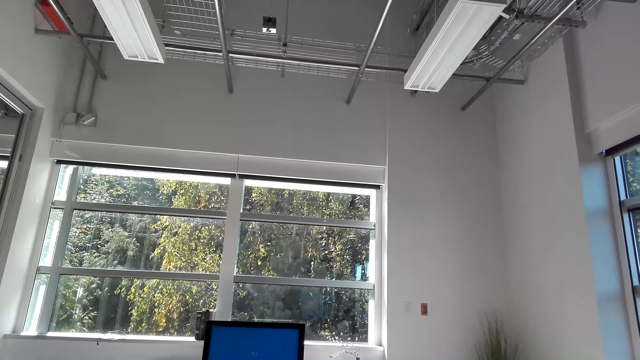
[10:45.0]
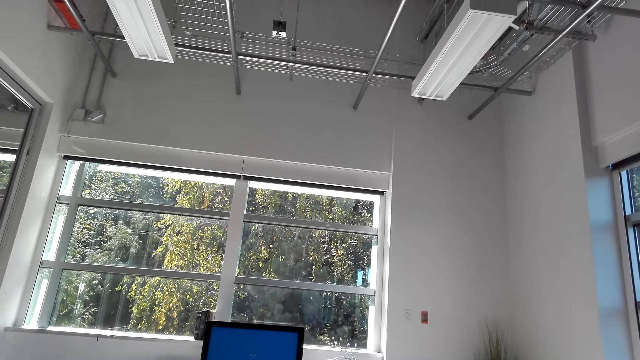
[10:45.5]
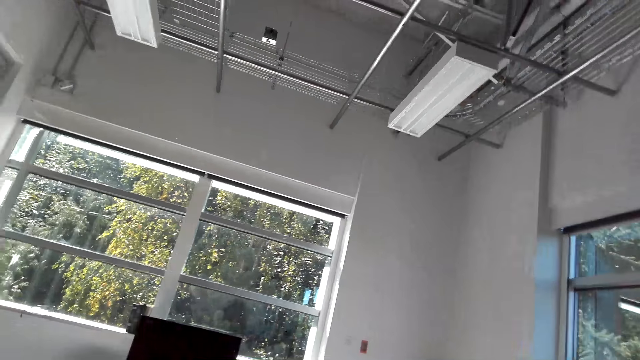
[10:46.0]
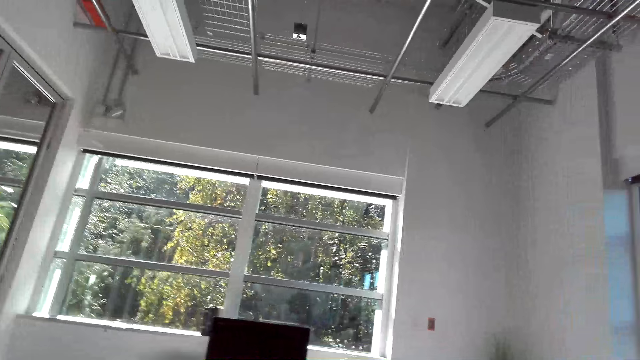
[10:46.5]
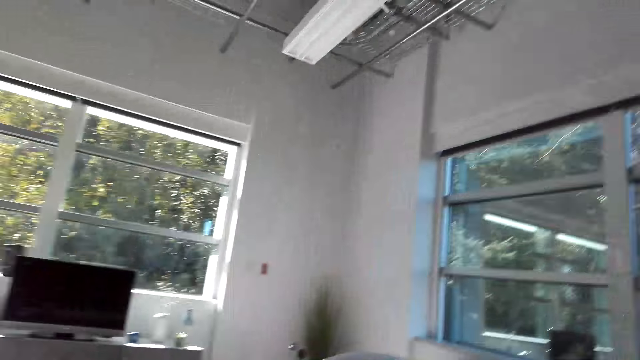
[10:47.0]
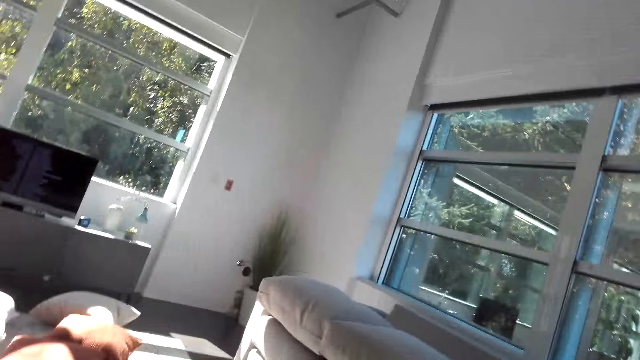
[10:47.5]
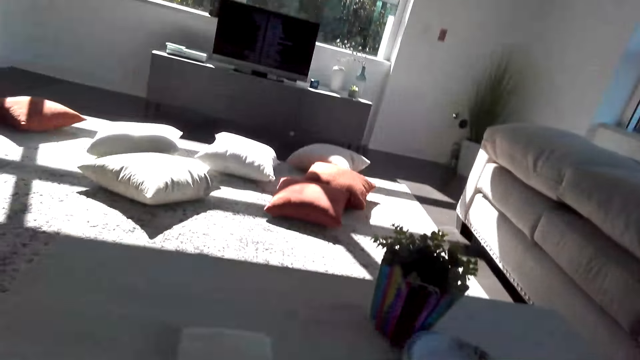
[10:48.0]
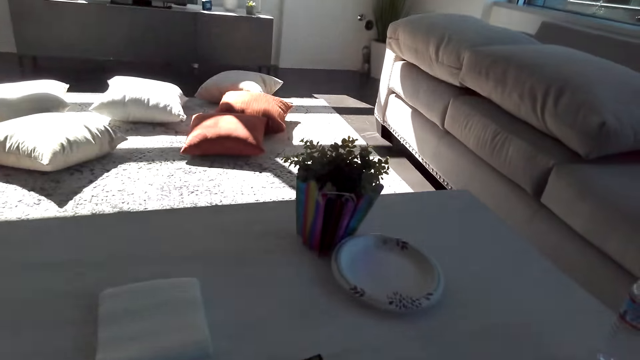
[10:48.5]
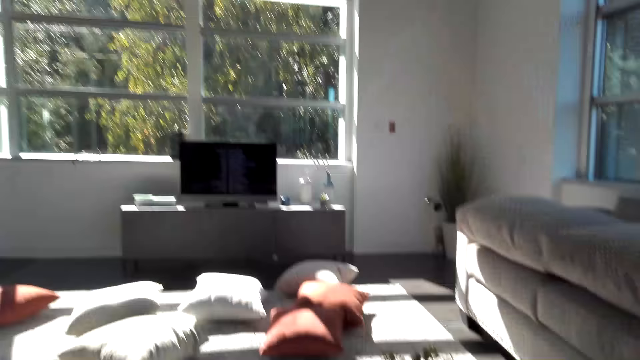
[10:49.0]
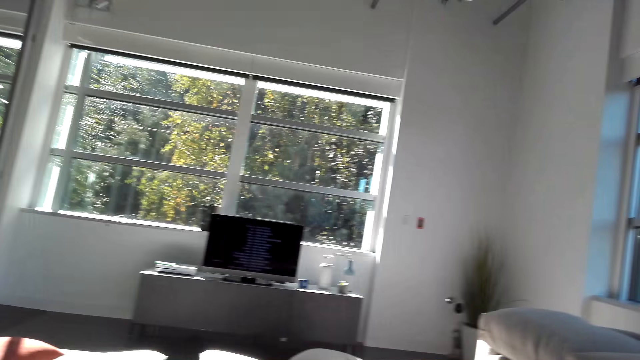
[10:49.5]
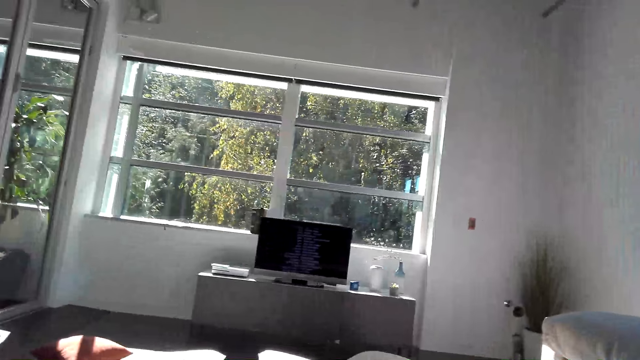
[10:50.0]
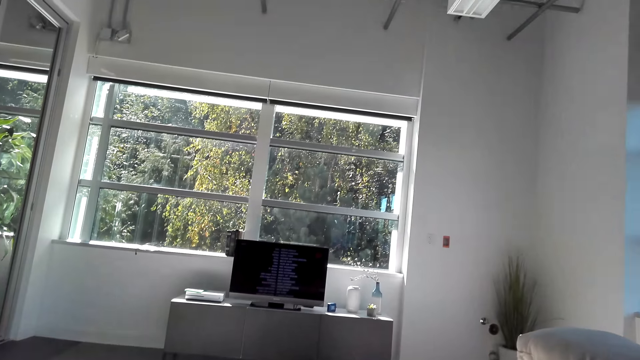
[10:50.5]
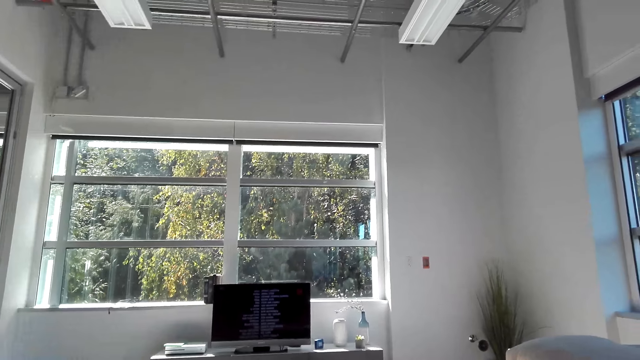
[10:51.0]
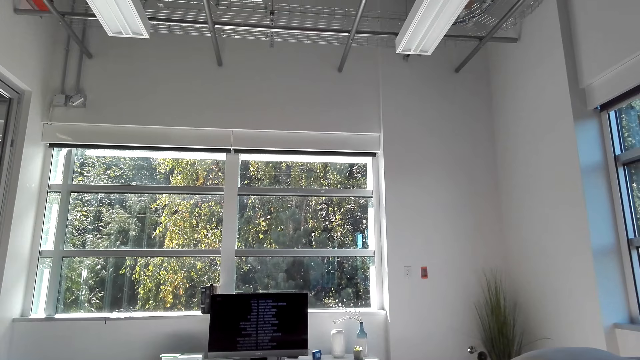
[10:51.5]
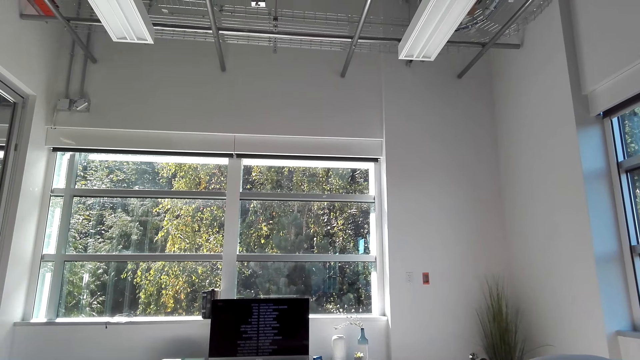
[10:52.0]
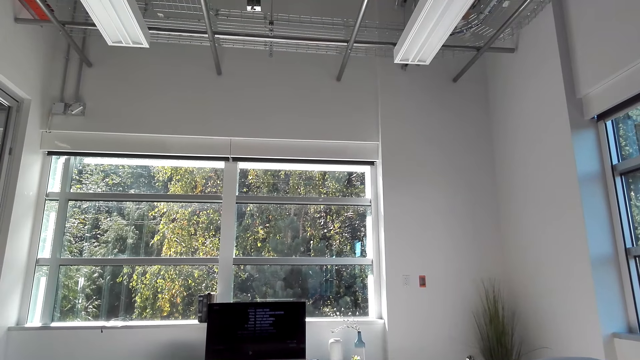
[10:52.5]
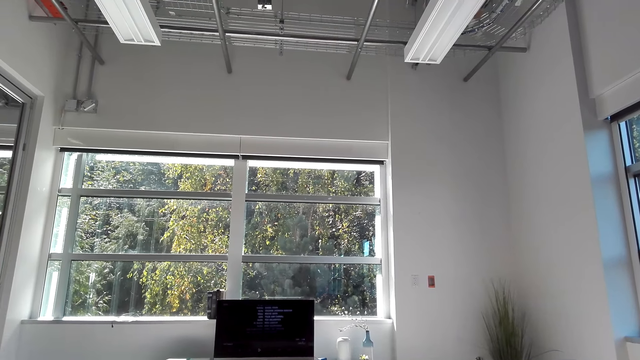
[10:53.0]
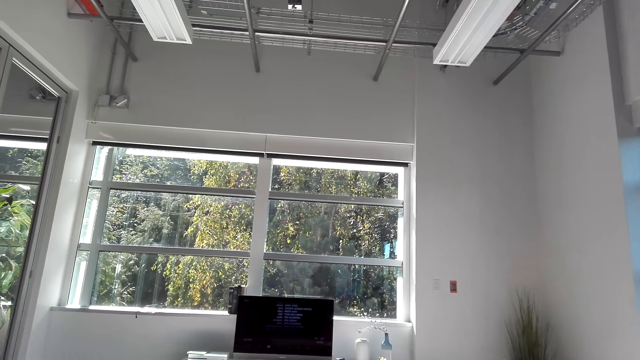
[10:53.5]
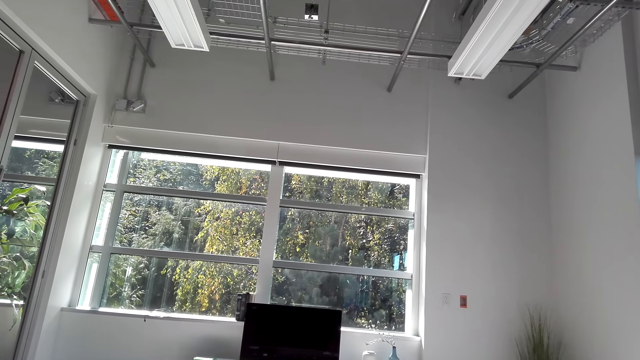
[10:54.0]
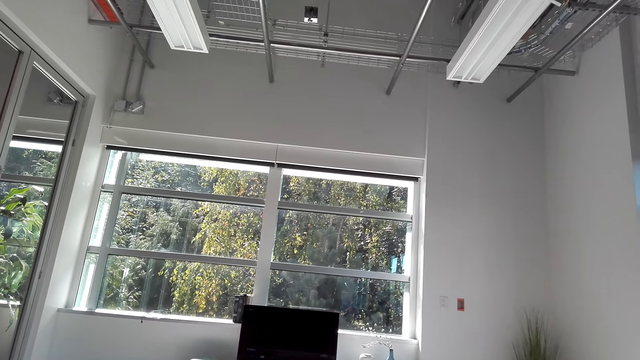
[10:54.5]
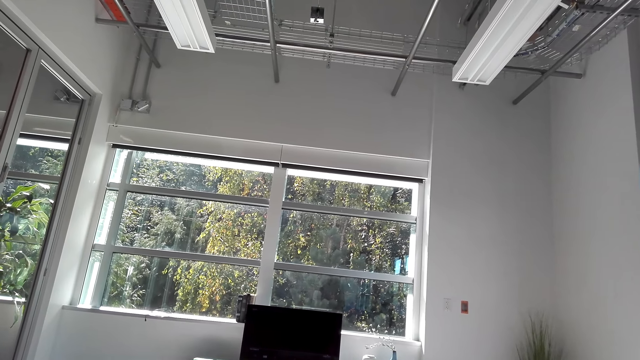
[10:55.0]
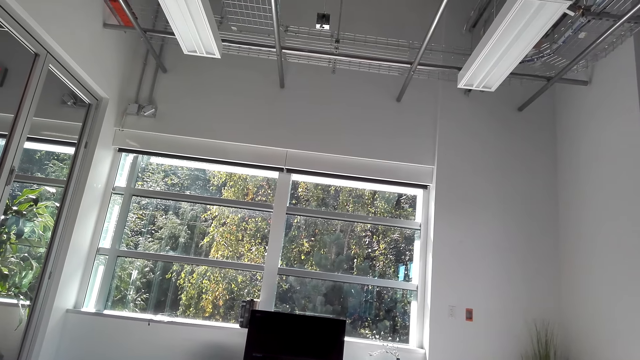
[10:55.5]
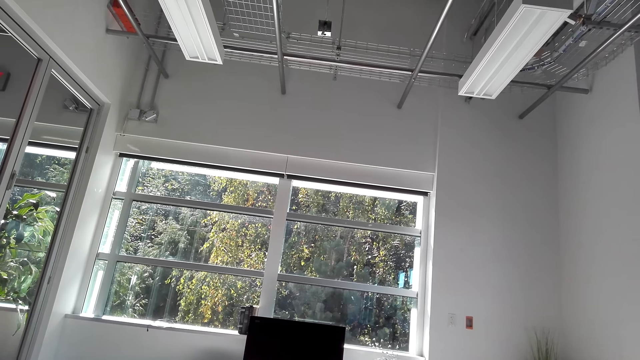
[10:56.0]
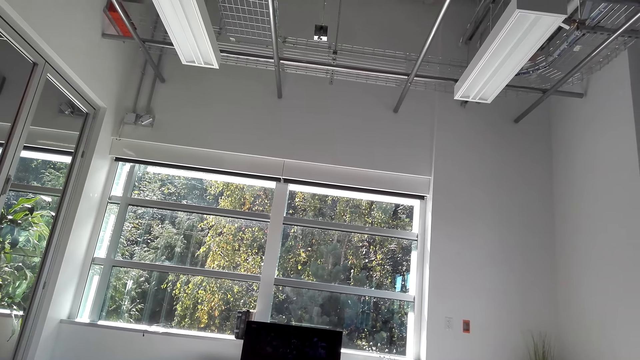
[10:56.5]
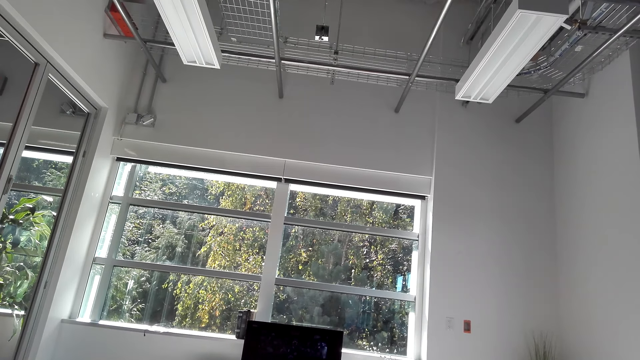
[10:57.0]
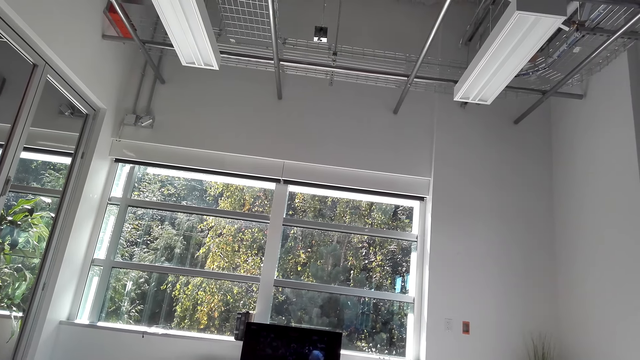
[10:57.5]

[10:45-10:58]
The camera wearer looks at the floor. They watch a movie on a television.

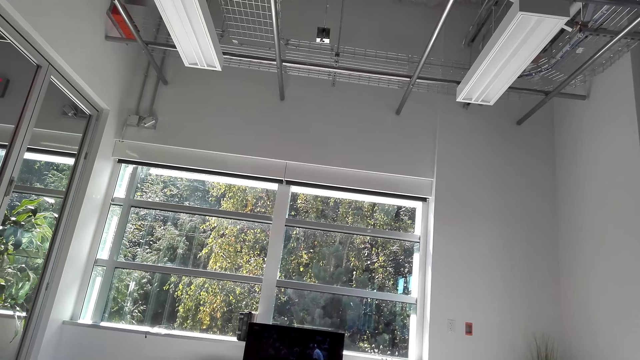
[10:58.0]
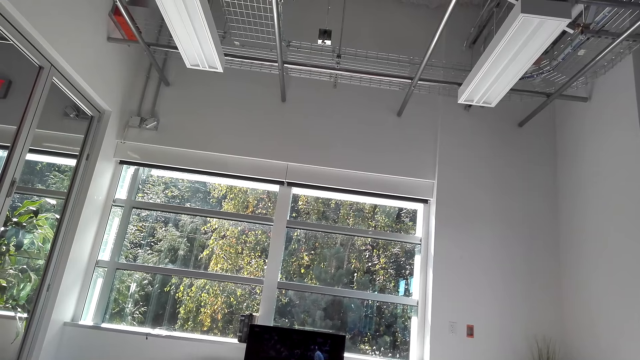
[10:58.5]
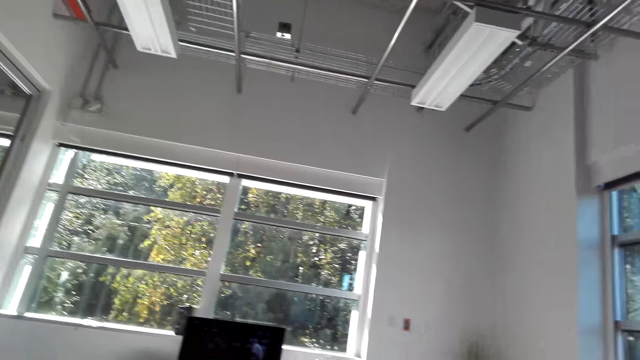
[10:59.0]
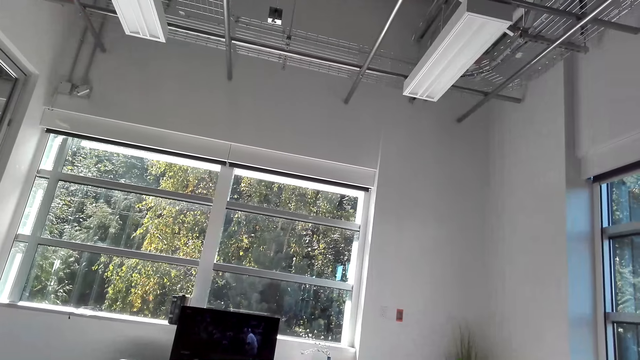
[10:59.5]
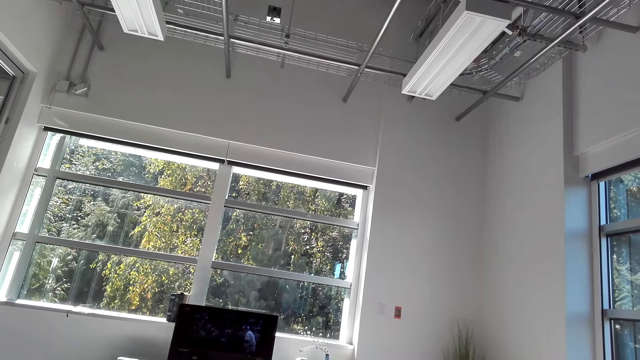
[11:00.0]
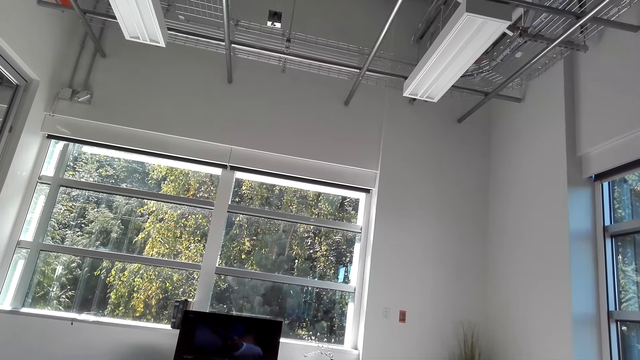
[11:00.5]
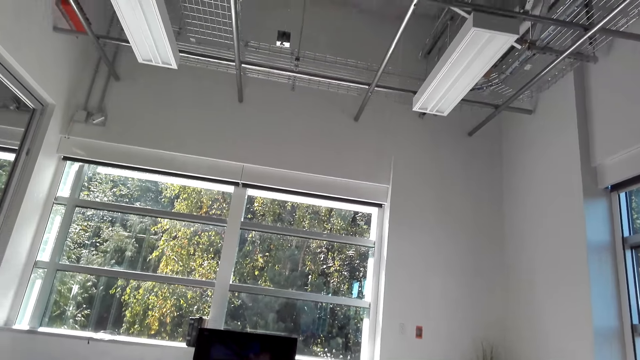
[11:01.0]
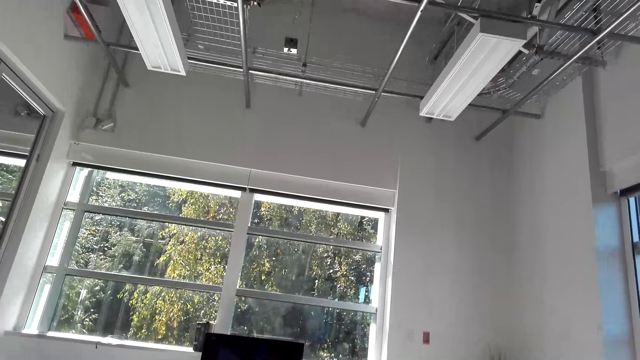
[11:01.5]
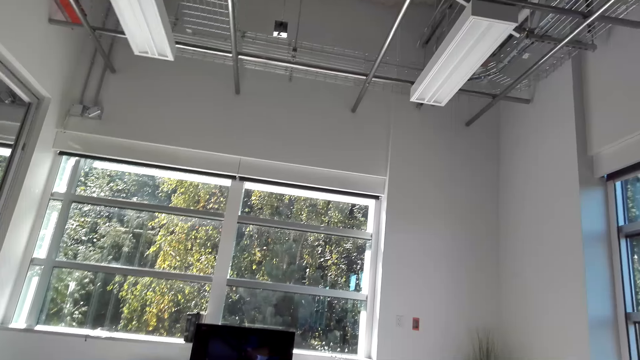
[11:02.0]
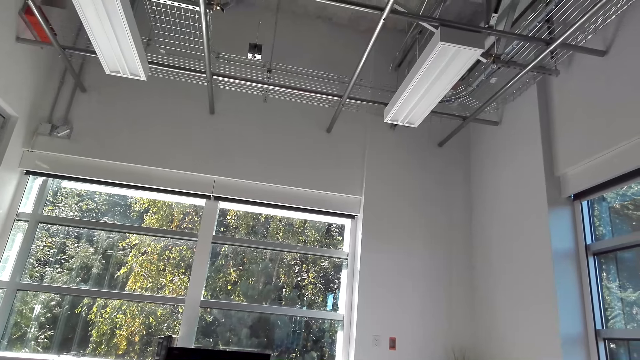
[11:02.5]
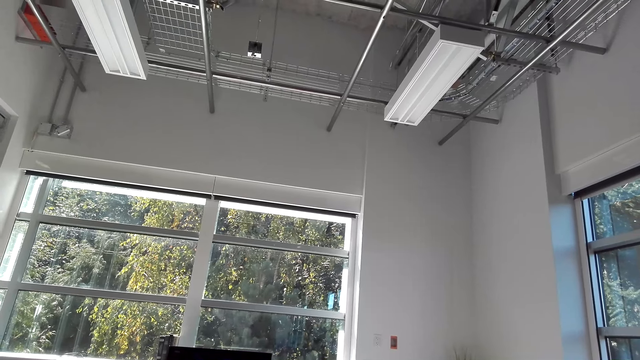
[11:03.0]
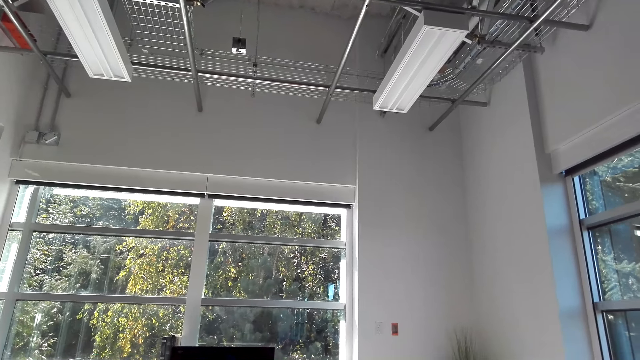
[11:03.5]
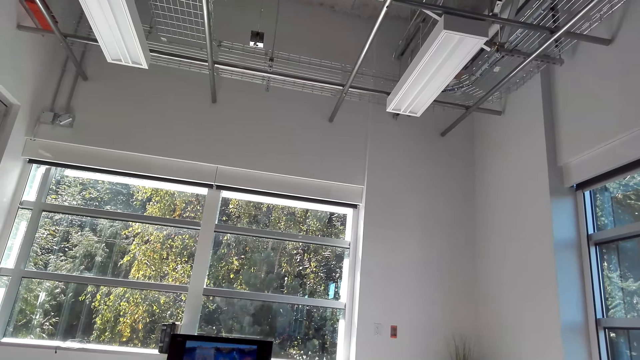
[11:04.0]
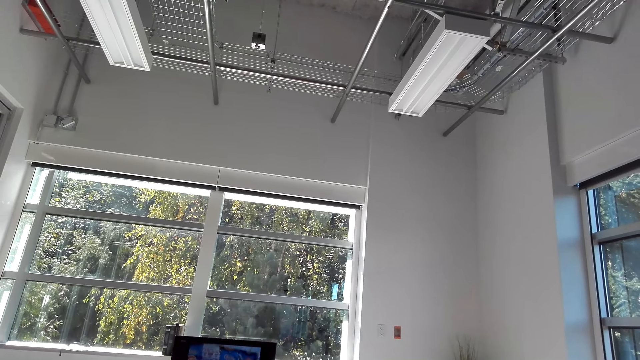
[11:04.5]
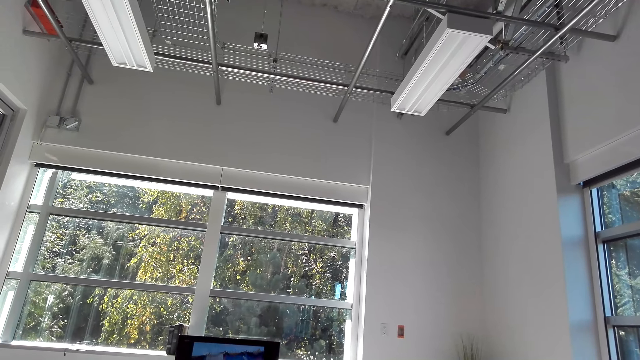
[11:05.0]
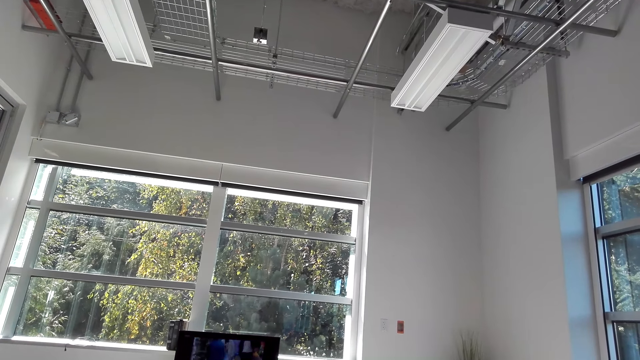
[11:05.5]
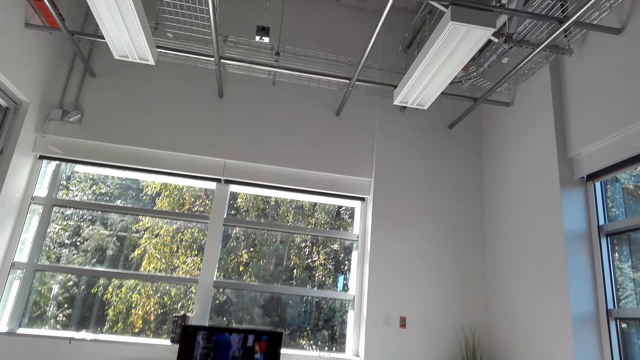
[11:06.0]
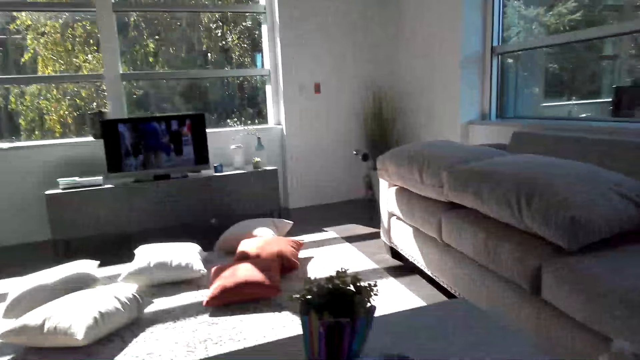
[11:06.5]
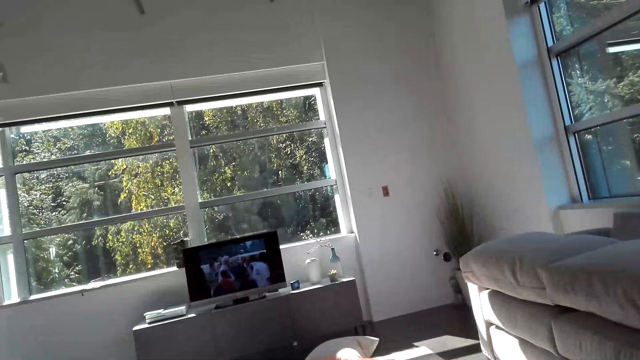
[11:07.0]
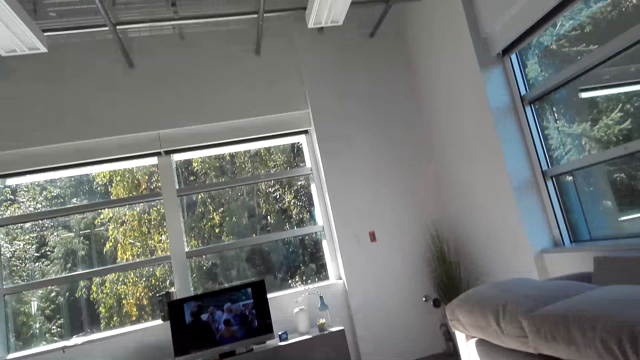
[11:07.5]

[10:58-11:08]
The camera wearer interacts with someone.
